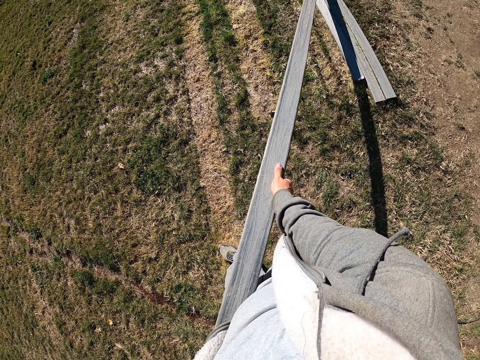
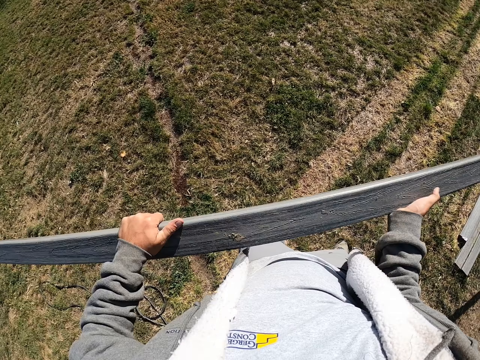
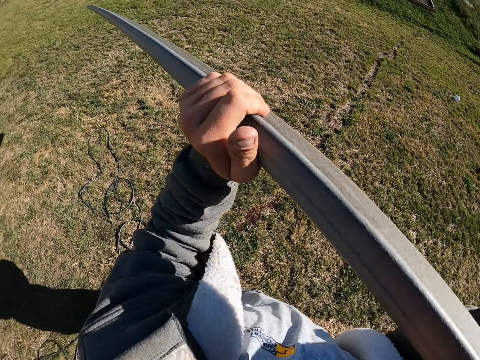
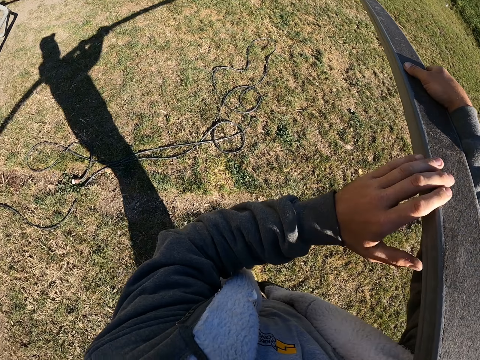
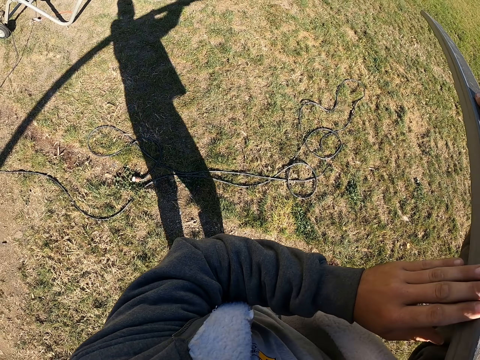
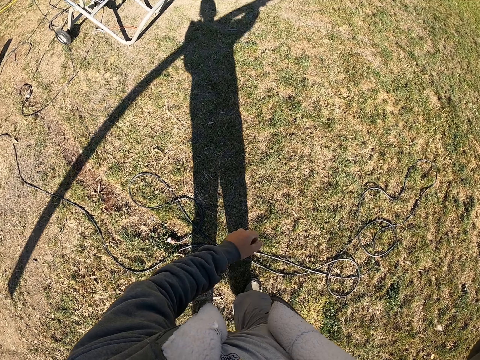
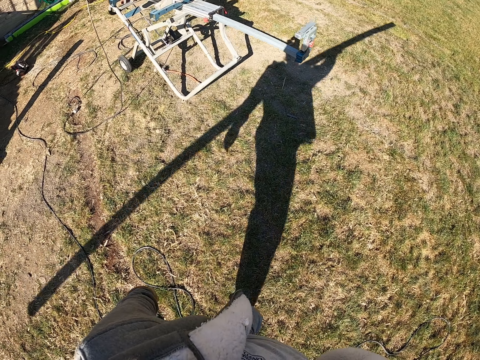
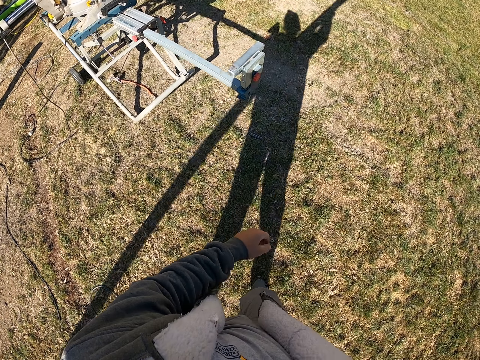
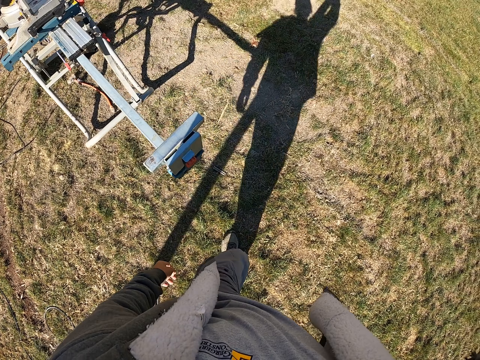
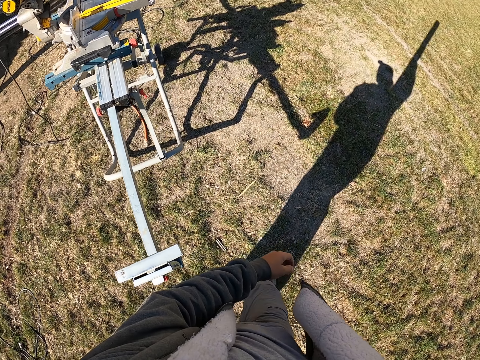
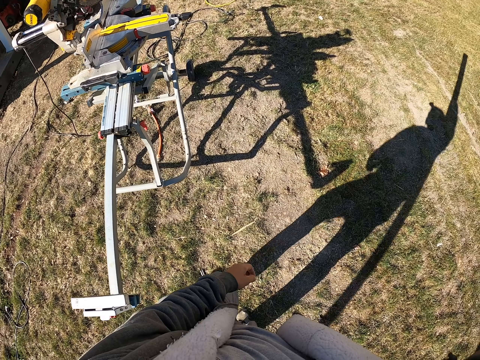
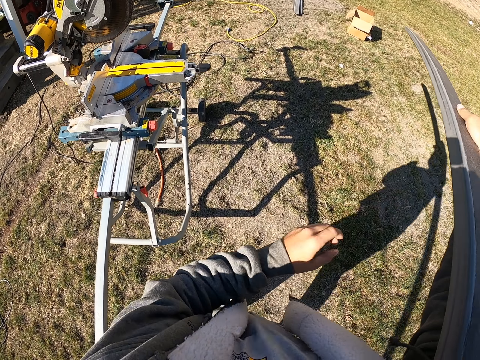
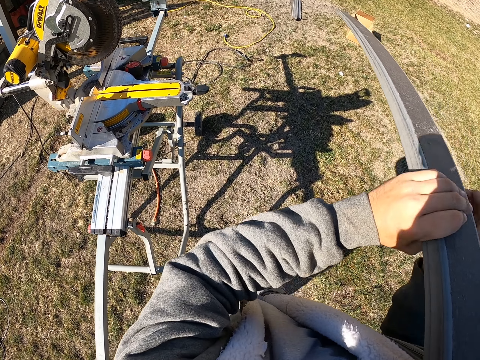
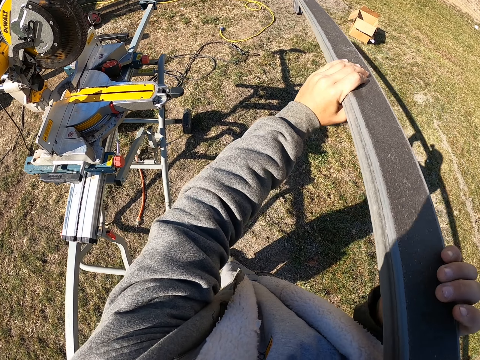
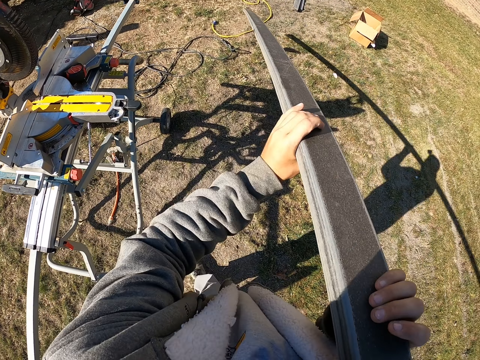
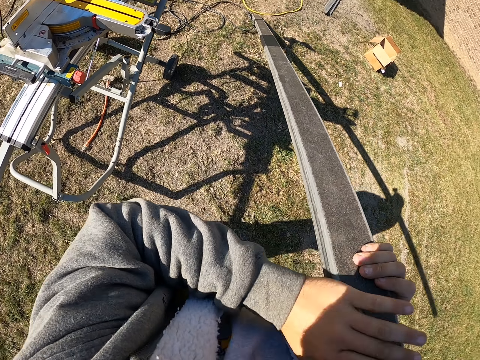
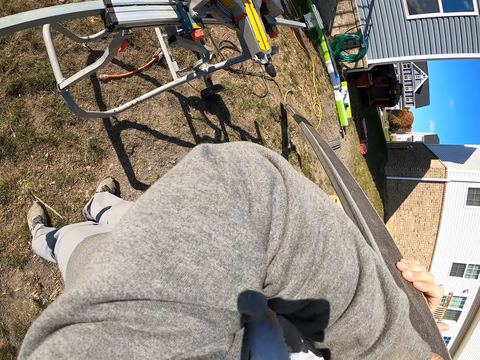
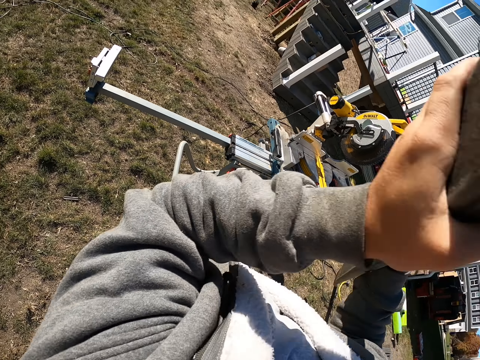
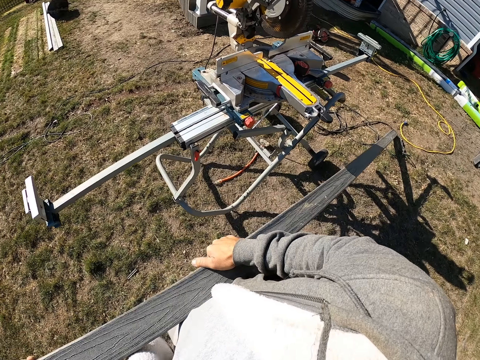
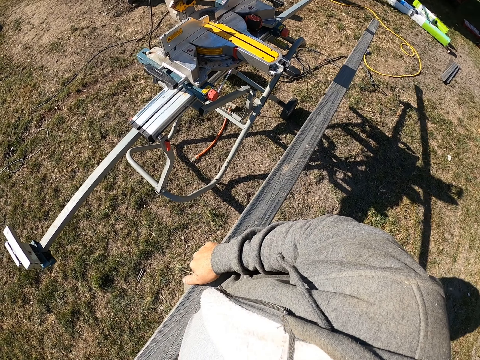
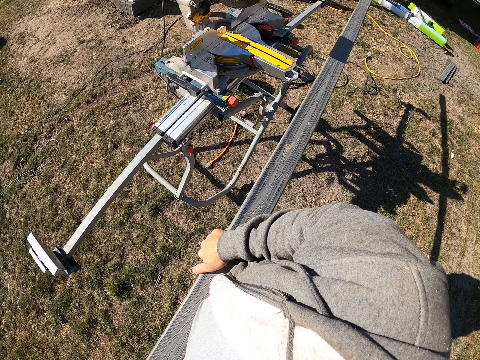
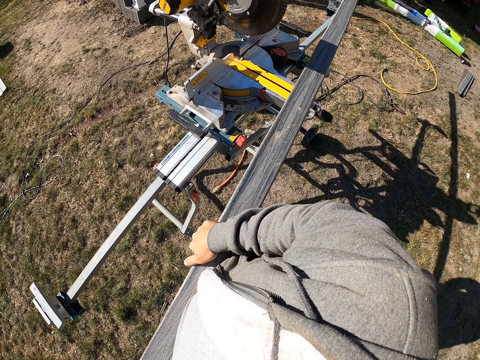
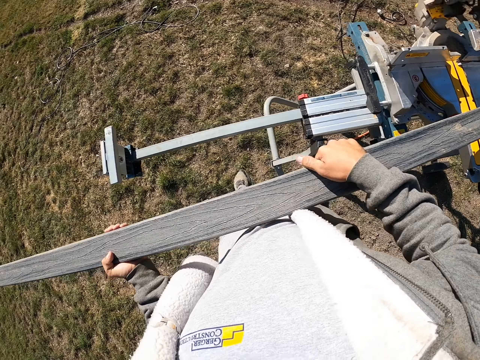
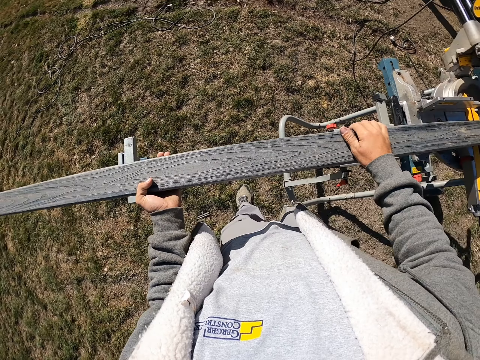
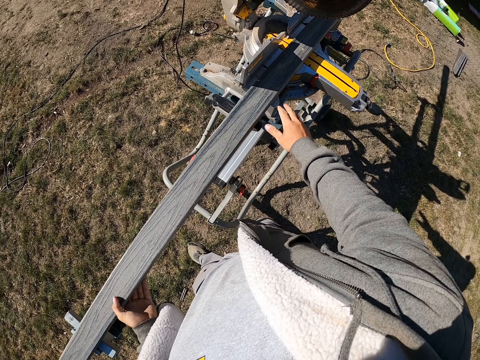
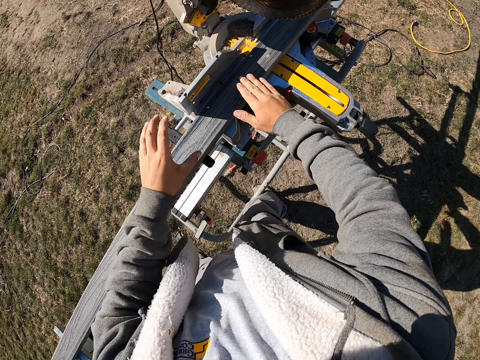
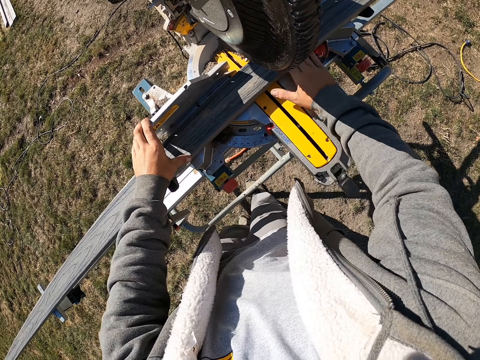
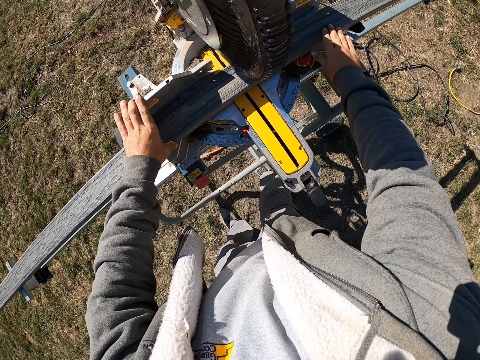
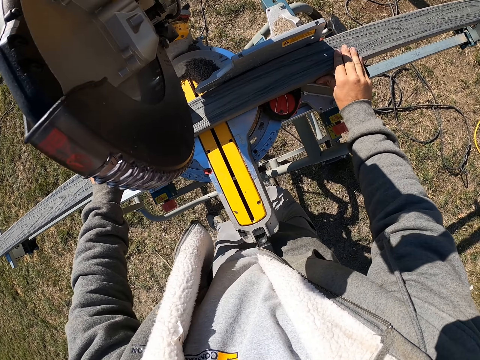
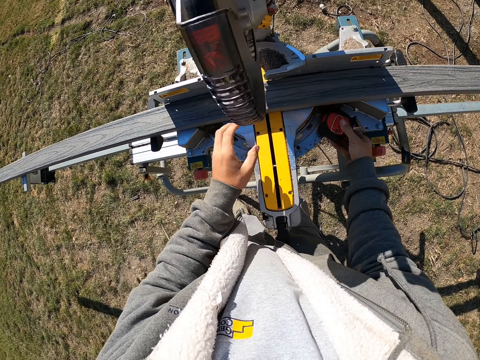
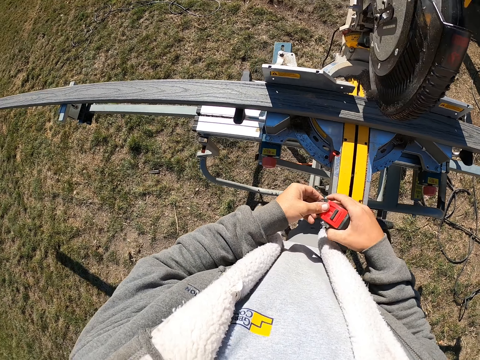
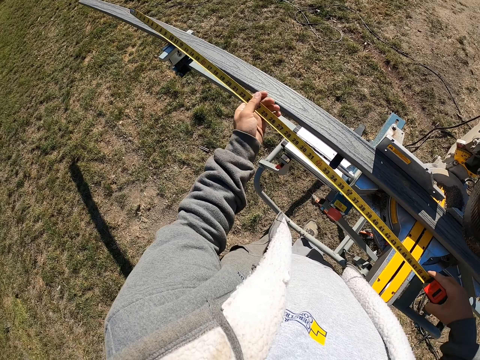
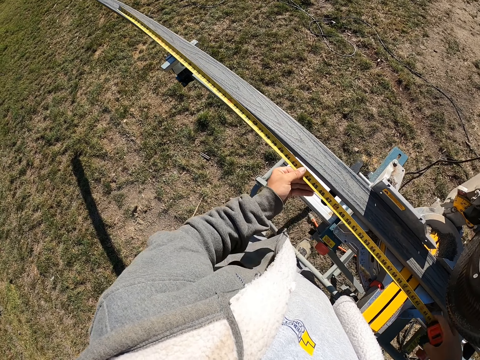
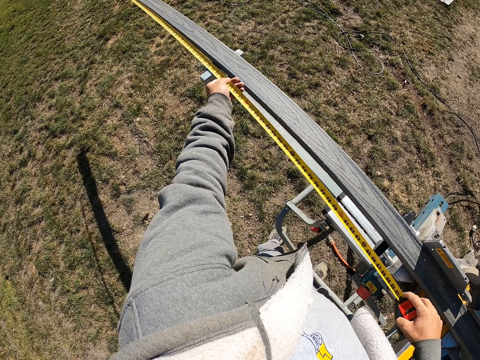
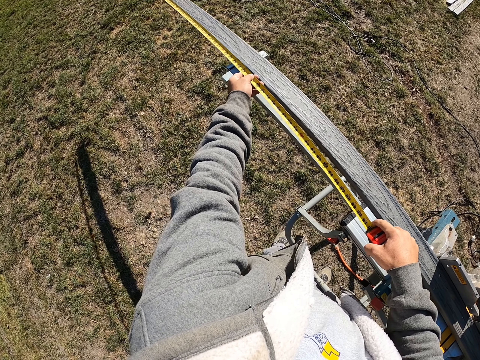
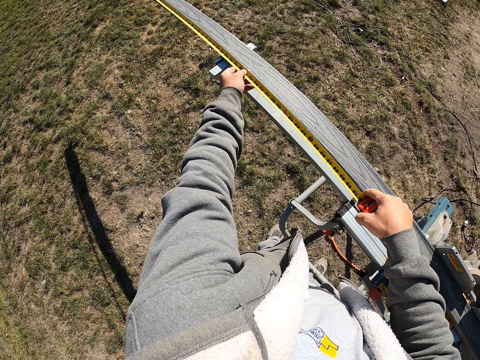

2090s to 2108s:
The camera wearer carries the wood. They walk on the field. They put the wood down. They place the deck wood on the circular saw. They rub the deck wood. They pick up the tape measure. They measure the deck wood.

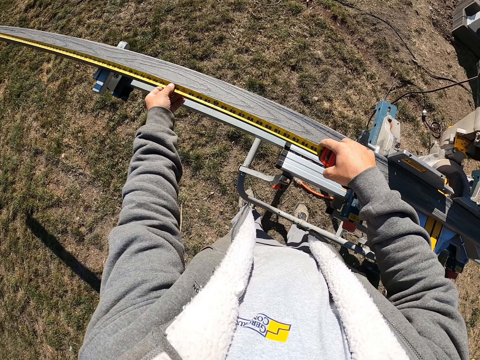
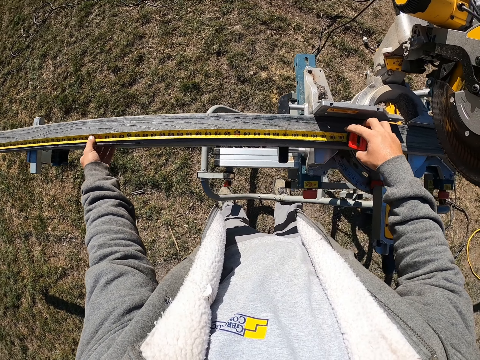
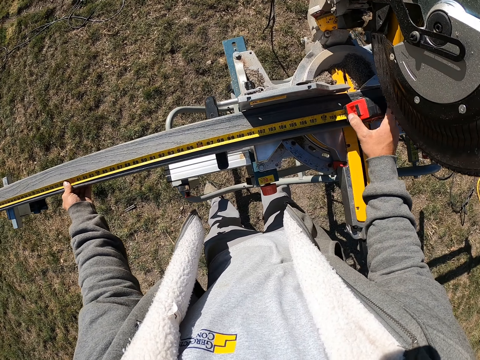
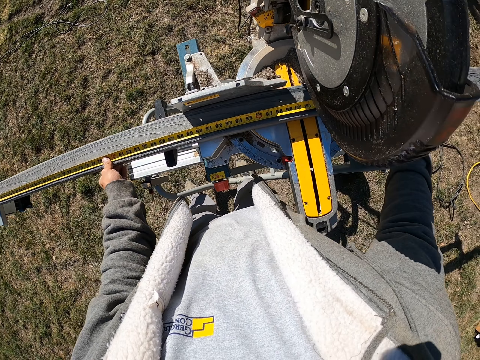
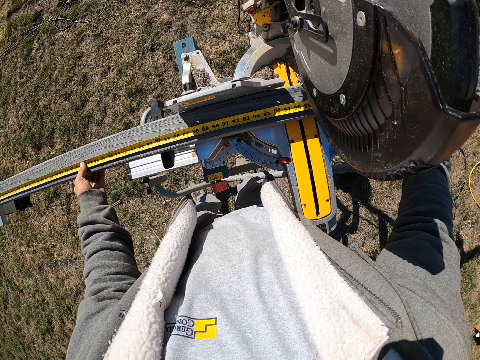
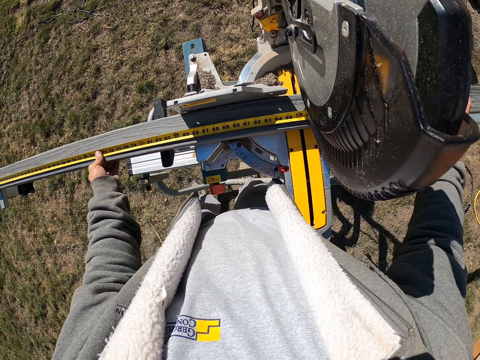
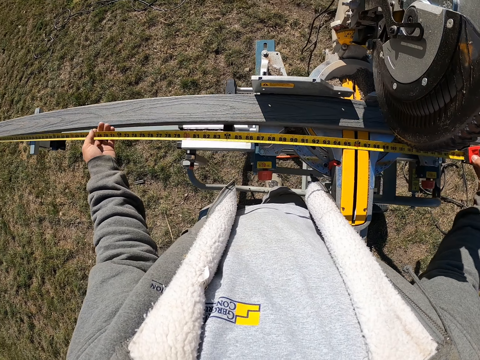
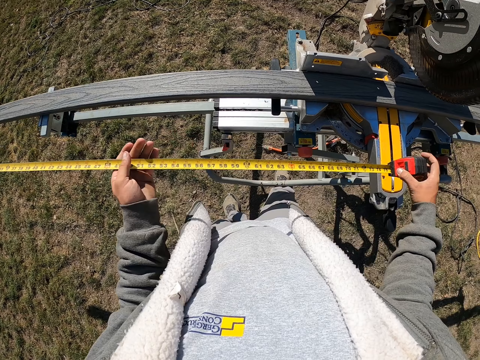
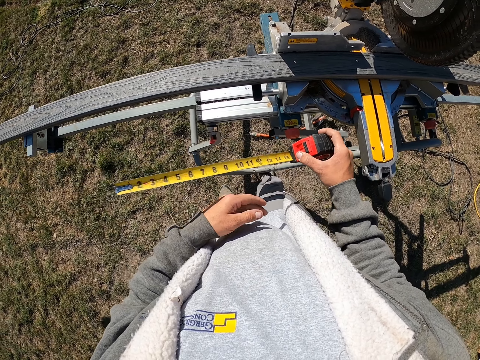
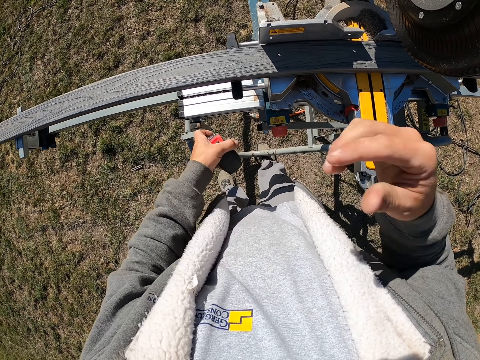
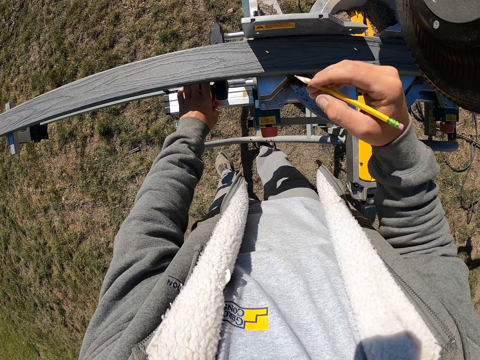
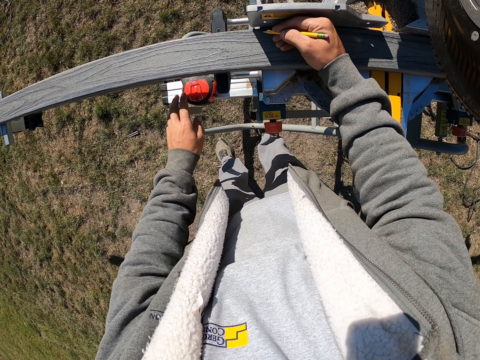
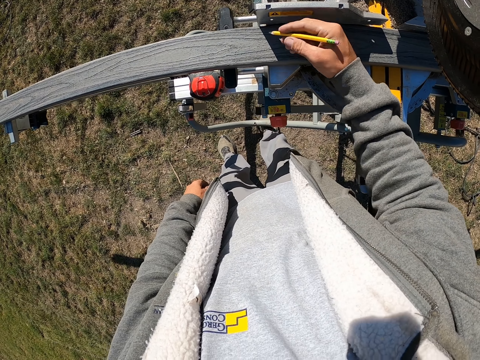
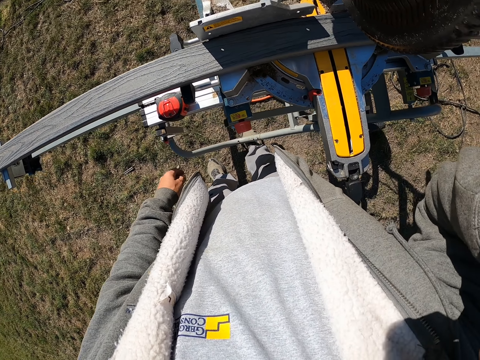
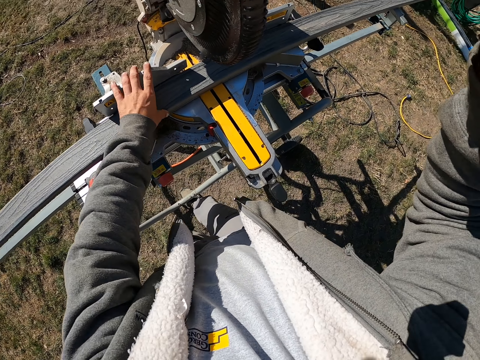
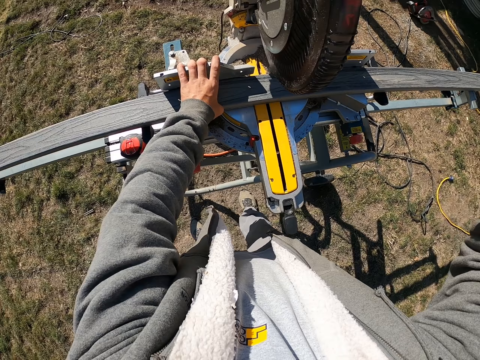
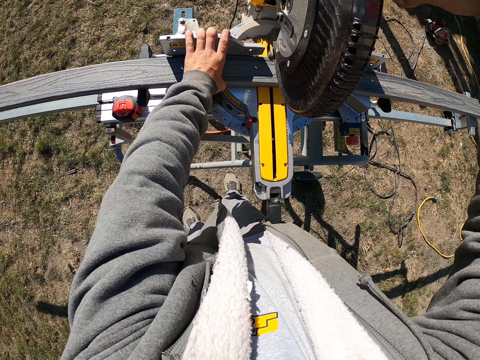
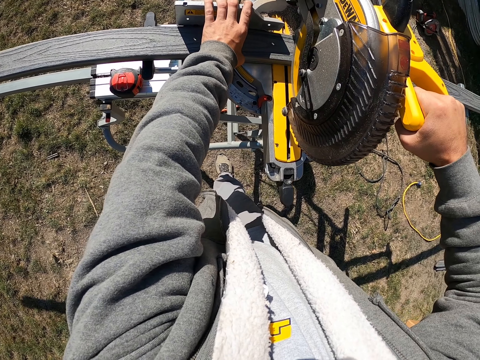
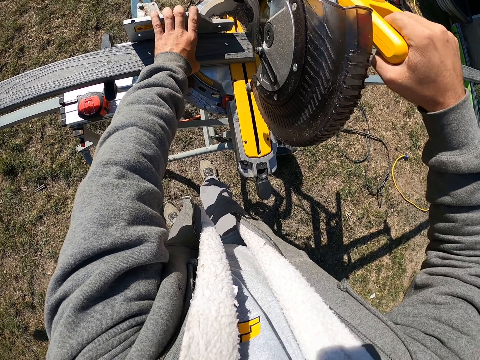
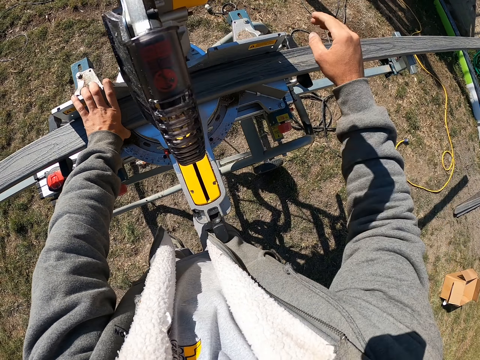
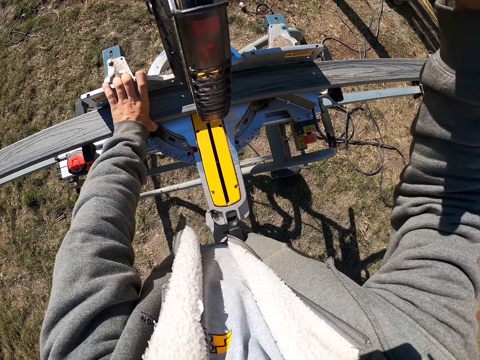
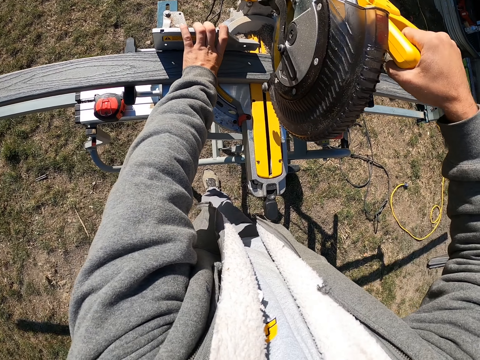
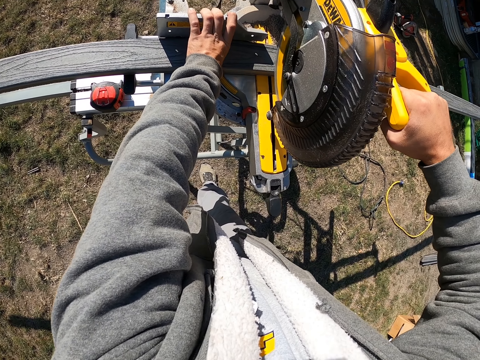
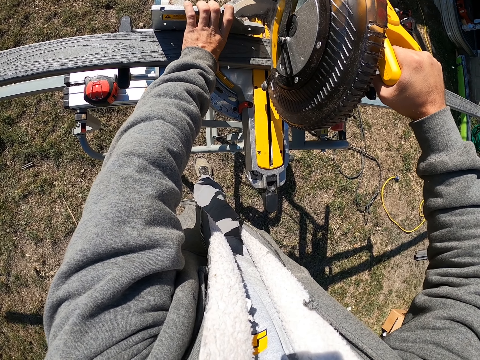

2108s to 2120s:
The camera wearer places the tape measure on the workbench. They grab the pencil. They lift the hand up. They mark the deck wood. They lift the hand up. They press the machine on the wood. They cut the deck wood.
